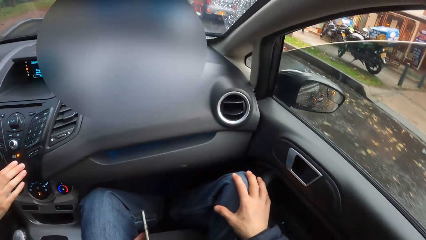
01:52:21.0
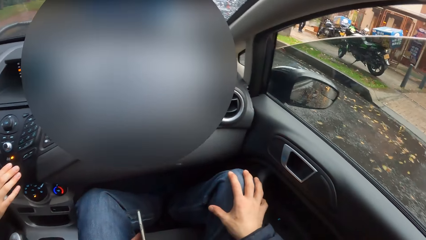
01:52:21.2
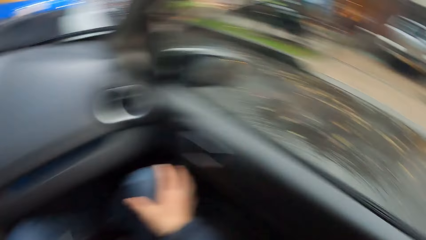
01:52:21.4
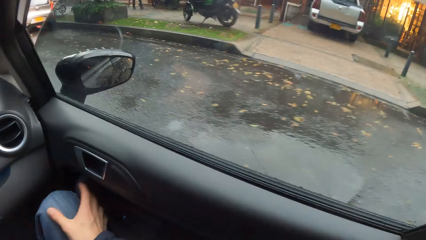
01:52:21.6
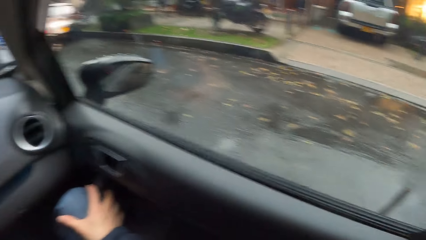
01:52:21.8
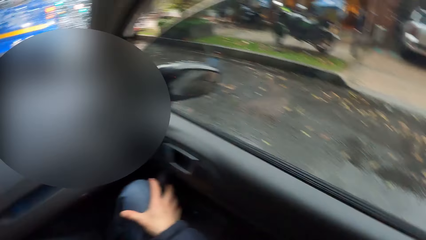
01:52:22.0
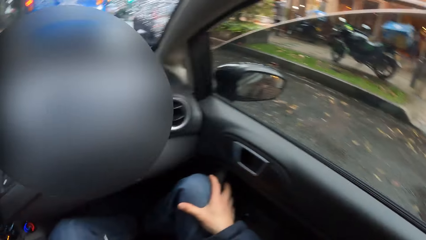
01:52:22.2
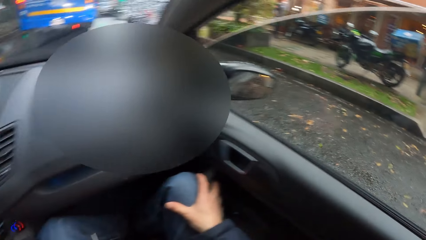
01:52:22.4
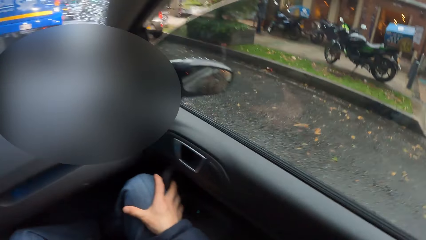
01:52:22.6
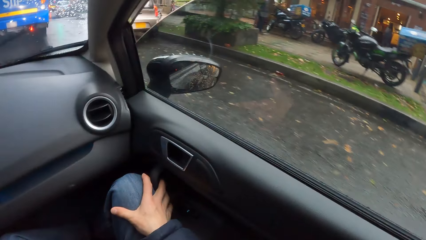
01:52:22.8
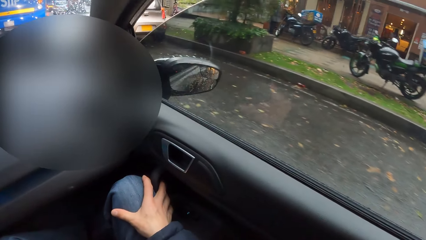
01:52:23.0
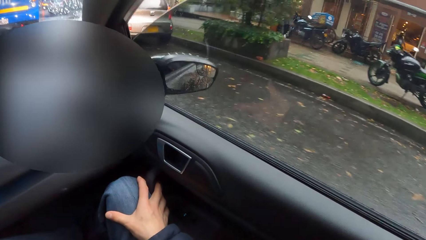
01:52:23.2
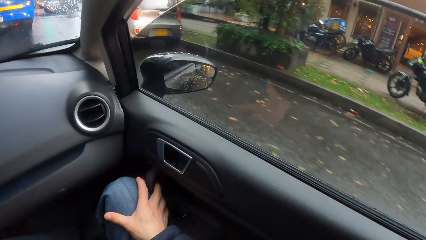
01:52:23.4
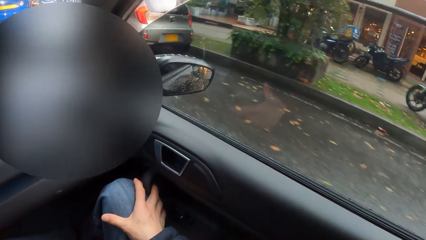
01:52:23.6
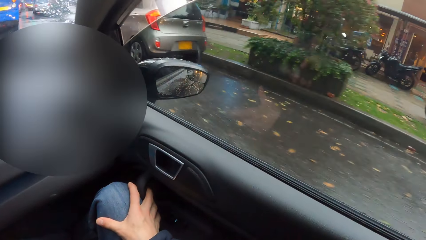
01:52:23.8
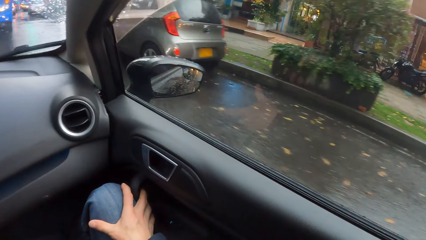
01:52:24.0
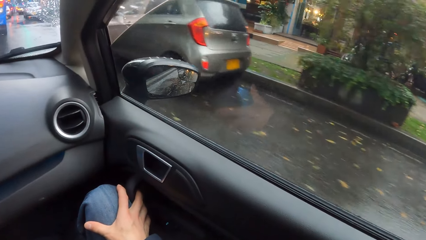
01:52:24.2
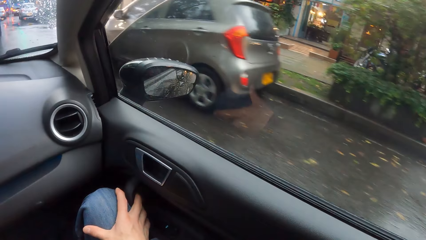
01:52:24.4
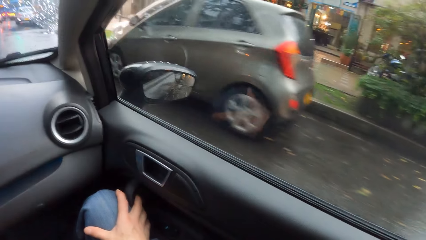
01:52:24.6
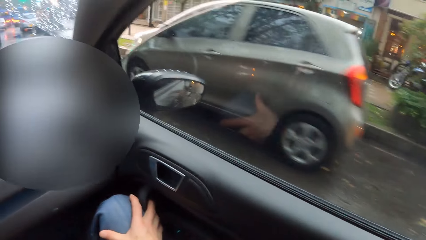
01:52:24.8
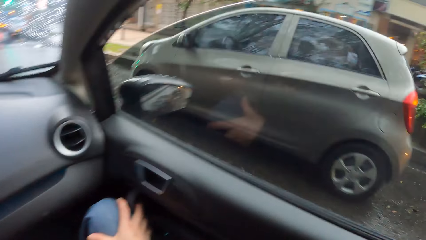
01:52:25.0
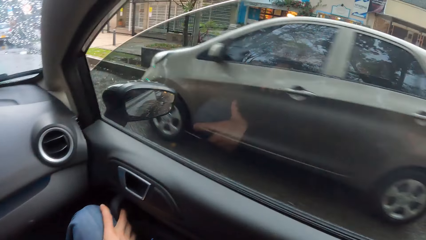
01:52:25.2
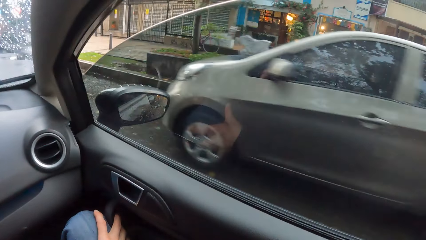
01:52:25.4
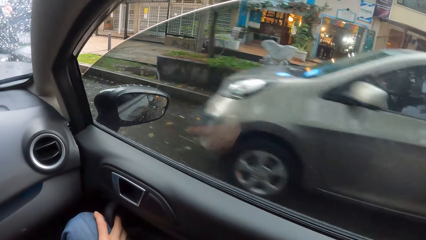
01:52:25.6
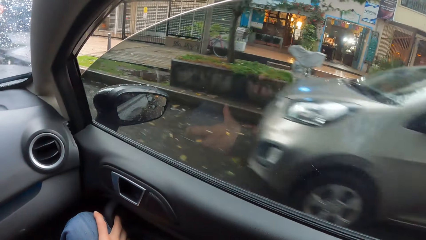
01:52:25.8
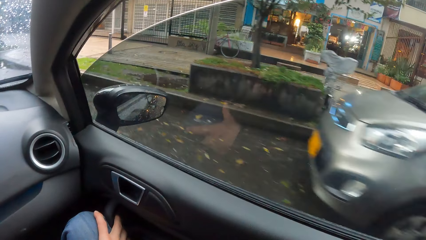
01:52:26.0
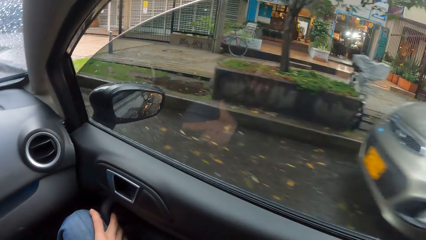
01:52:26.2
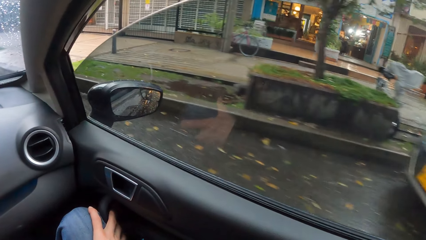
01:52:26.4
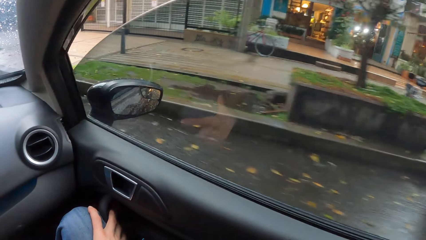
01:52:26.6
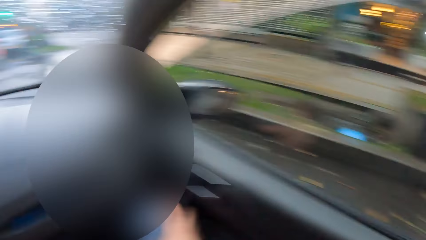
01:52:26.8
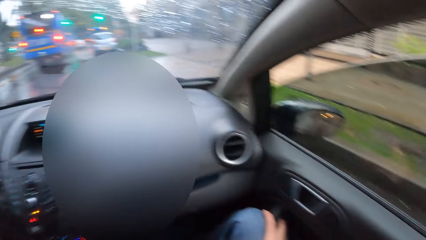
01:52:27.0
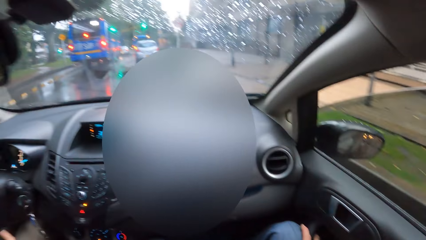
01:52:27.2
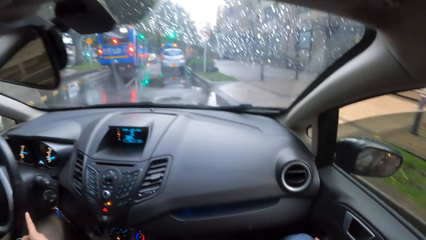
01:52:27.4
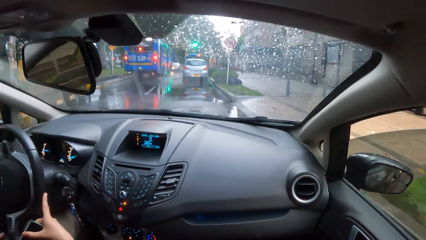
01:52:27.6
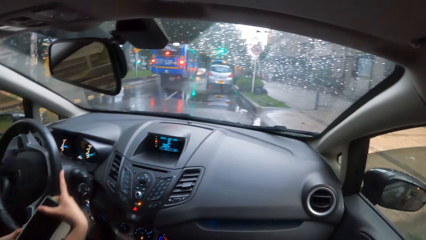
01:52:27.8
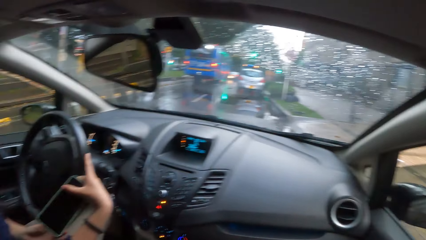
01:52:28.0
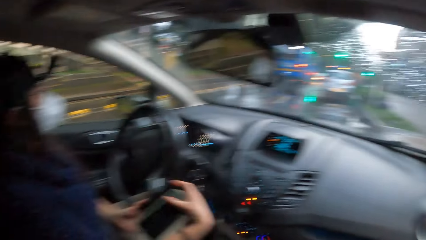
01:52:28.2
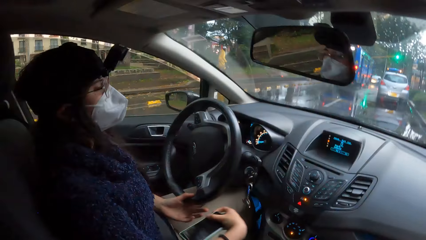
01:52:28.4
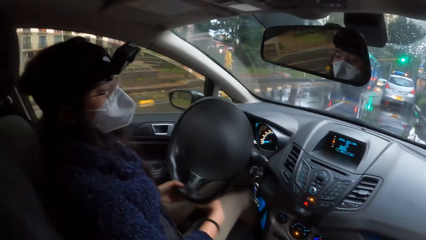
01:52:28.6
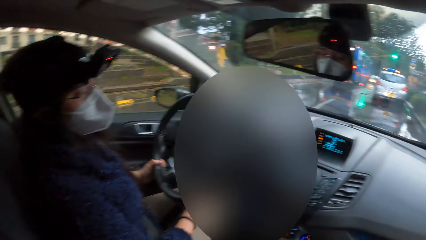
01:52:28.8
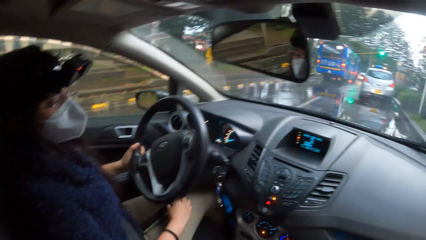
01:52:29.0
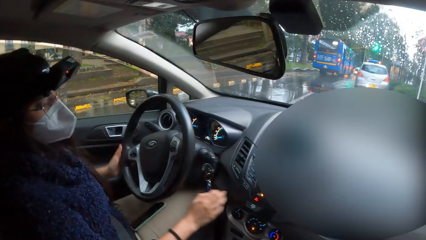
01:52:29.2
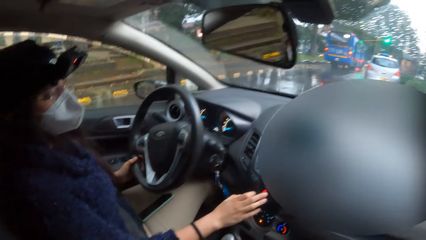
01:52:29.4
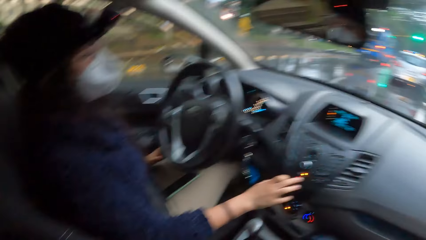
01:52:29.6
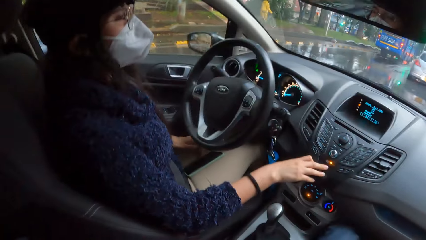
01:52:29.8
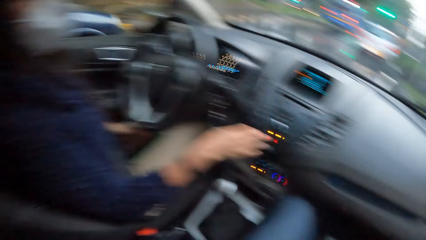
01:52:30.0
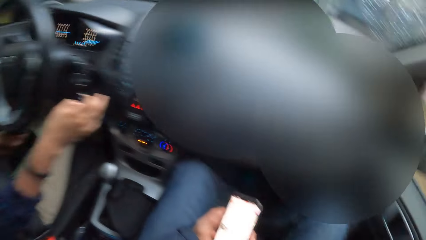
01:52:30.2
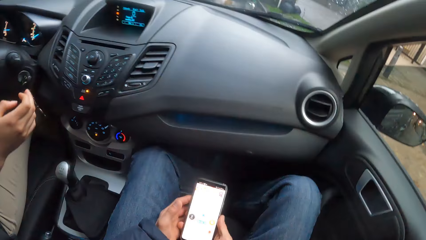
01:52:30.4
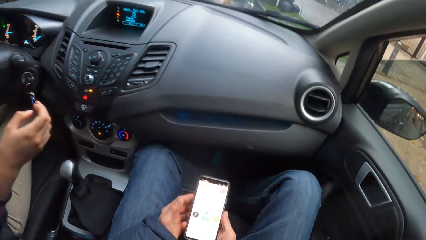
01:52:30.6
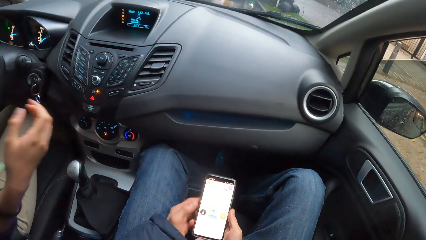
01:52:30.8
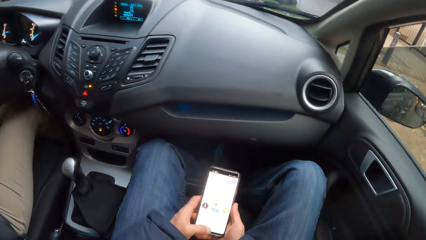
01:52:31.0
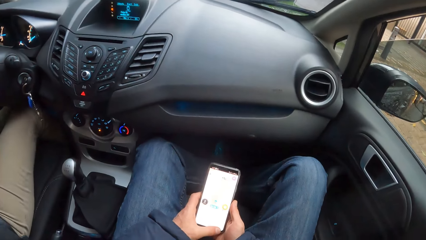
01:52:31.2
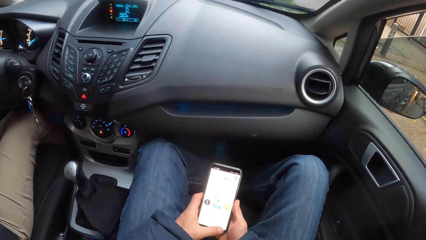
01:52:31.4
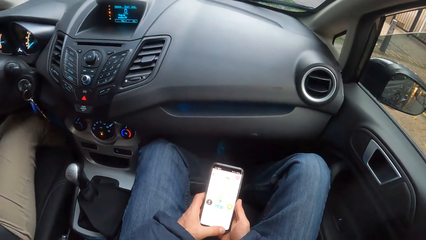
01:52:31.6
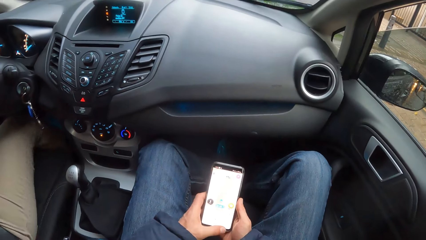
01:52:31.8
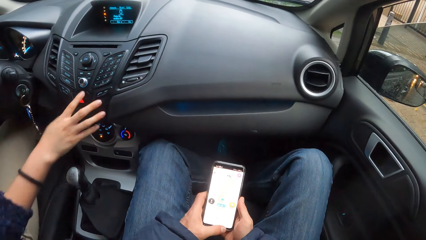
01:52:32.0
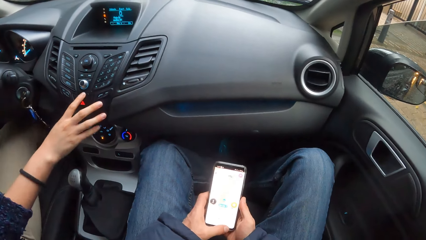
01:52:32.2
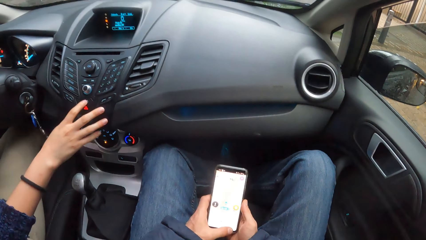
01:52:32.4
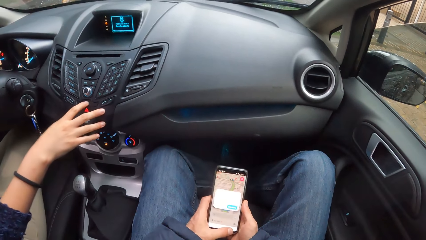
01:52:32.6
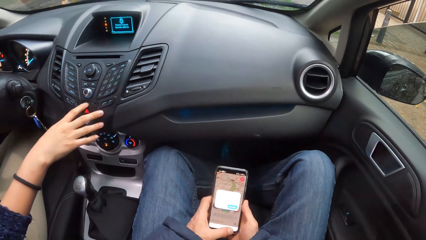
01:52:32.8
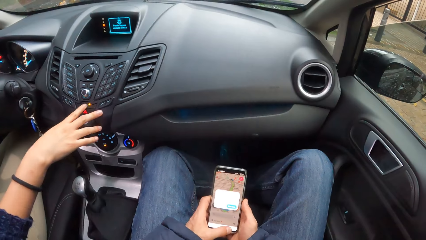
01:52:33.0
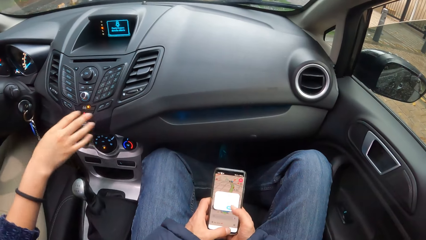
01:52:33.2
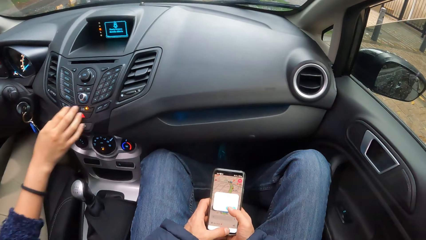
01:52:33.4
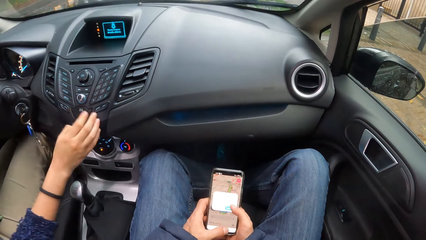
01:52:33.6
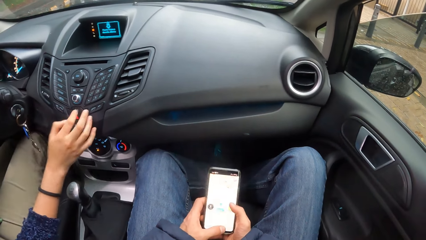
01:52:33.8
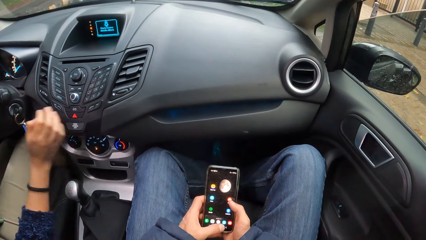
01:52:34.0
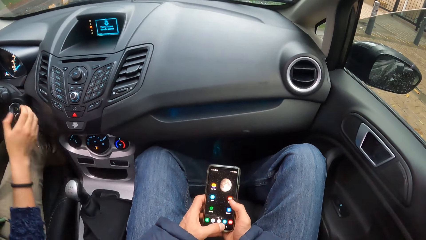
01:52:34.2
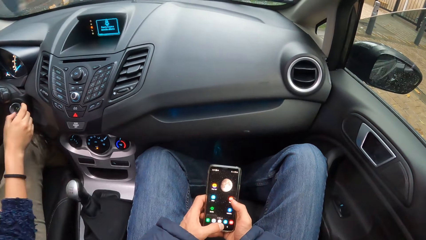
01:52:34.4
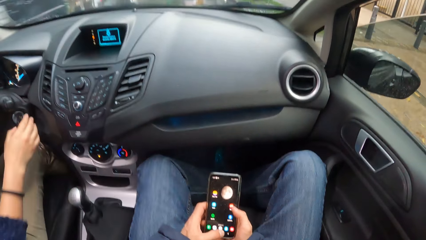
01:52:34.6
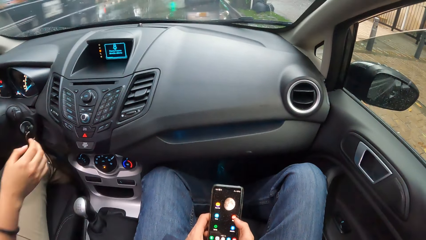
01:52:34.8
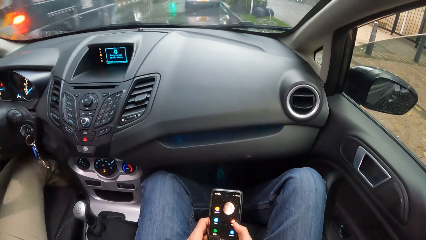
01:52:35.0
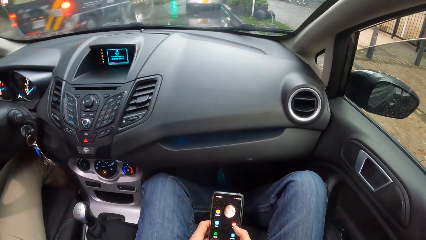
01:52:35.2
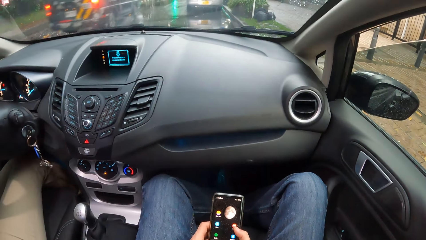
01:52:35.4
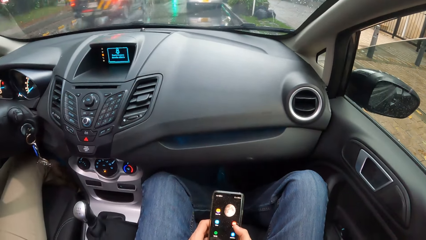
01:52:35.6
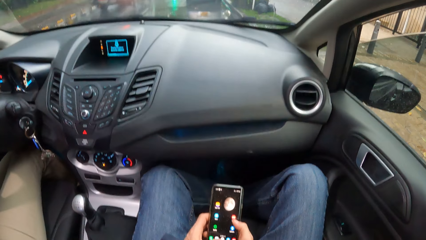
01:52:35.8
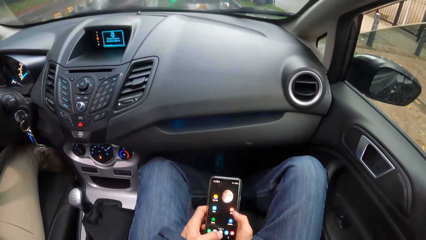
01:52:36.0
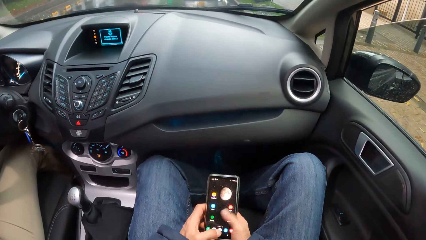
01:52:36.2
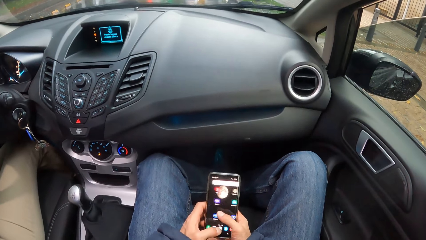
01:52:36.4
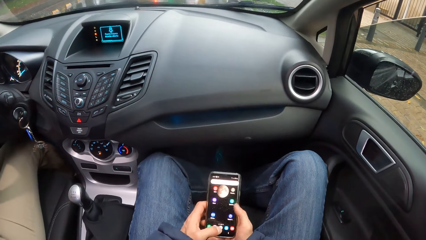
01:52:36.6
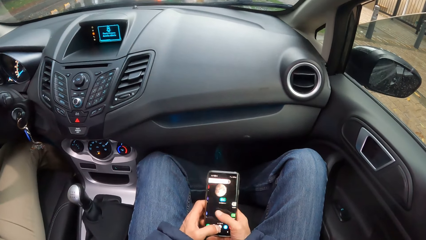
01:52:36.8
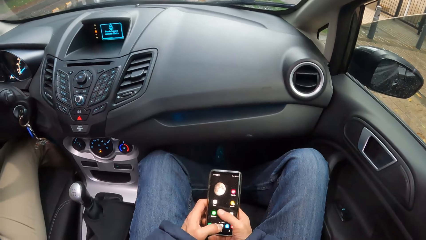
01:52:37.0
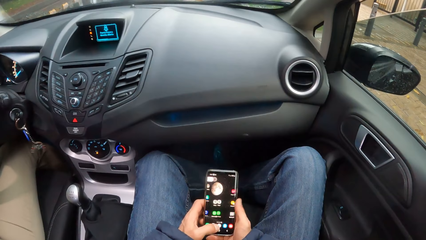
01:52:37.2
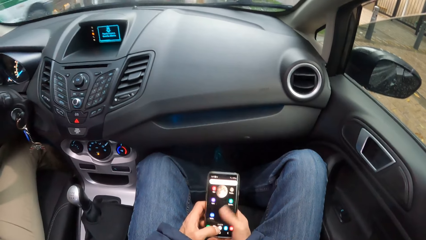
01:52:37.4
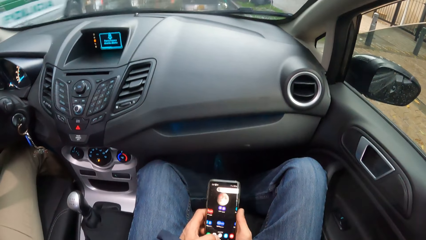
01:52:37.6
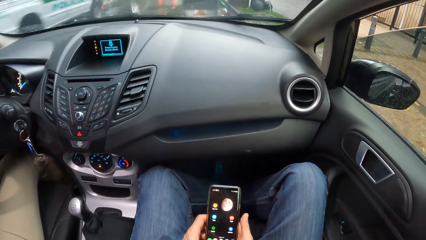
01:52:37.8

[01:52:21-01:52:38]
The woman holds a phone in her right hand. She drops the phone on her lap with her right hand. She operates the stereo in the car with her right hand. The camera wearer operates the phone with both hands. The woman operates the stereo in the car with her right hand.
